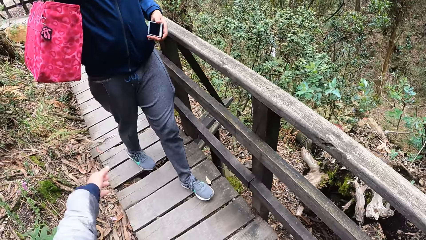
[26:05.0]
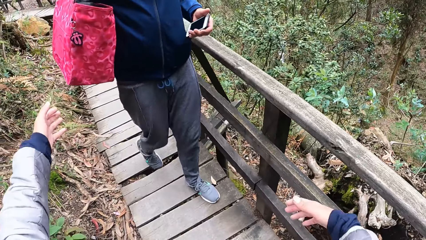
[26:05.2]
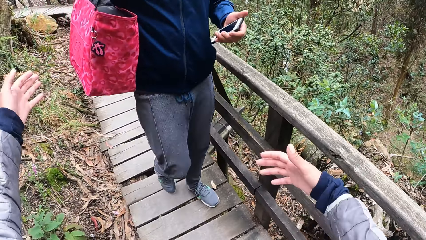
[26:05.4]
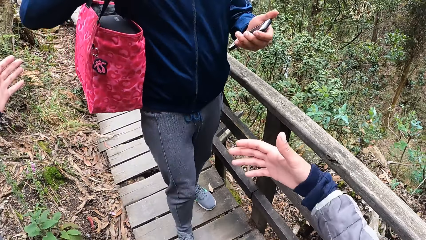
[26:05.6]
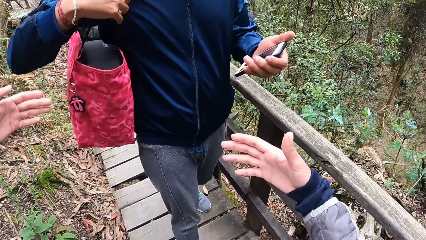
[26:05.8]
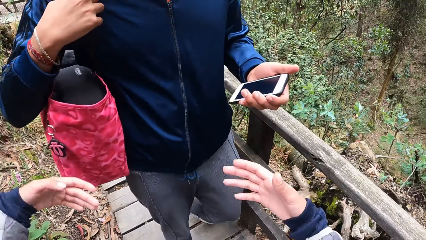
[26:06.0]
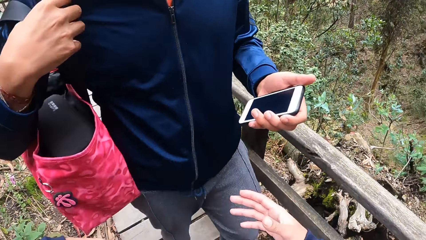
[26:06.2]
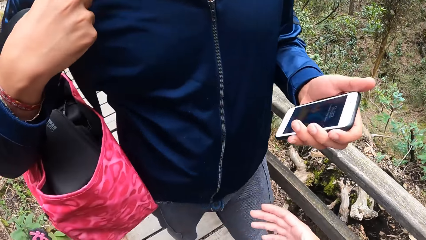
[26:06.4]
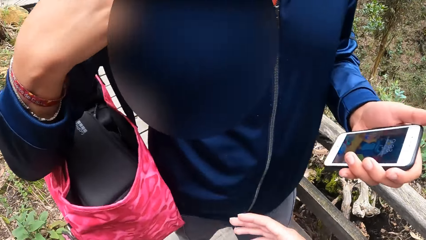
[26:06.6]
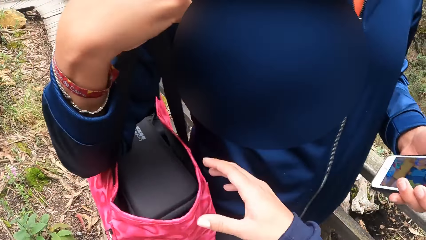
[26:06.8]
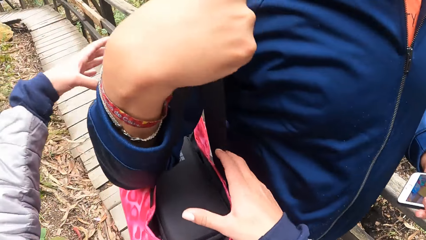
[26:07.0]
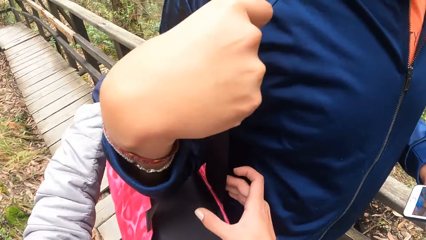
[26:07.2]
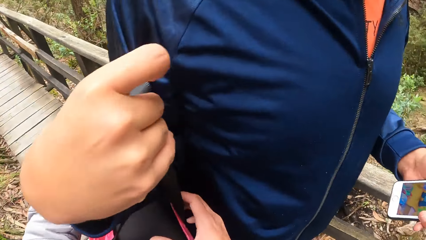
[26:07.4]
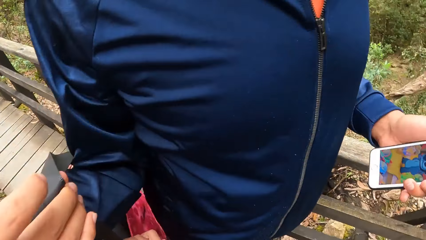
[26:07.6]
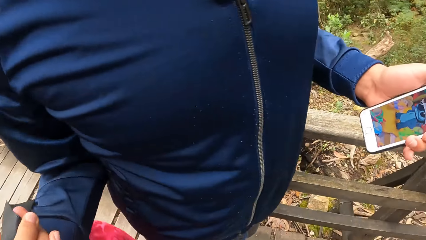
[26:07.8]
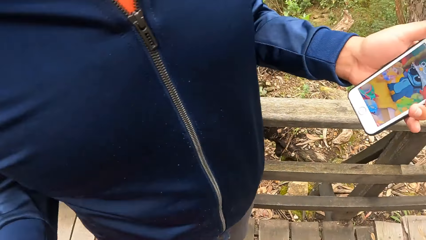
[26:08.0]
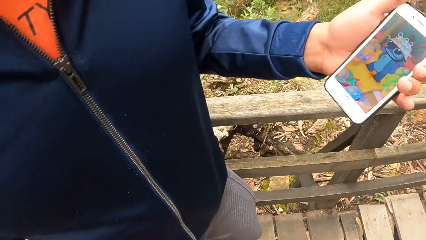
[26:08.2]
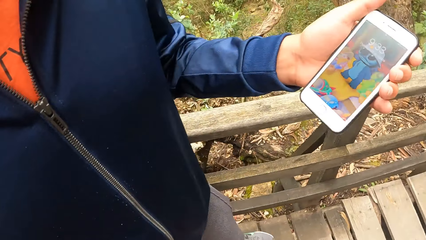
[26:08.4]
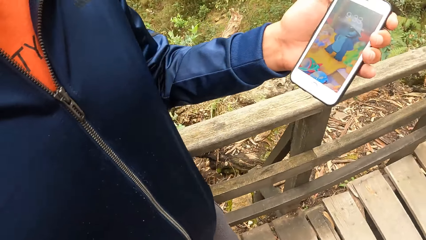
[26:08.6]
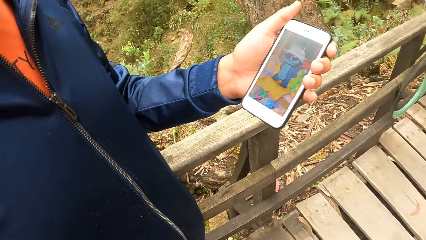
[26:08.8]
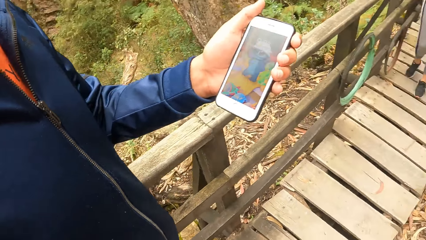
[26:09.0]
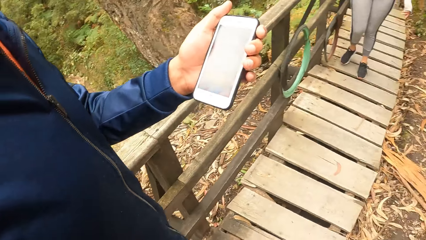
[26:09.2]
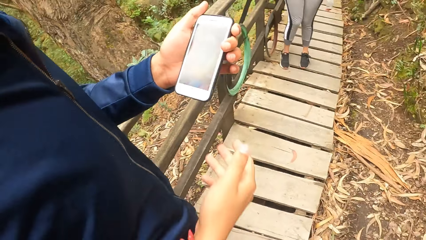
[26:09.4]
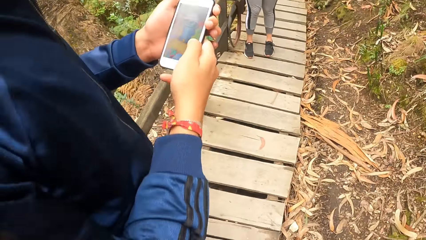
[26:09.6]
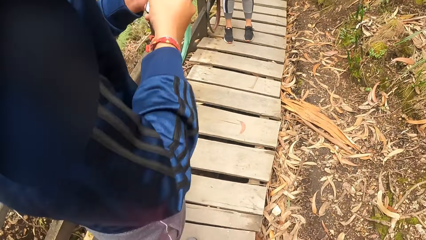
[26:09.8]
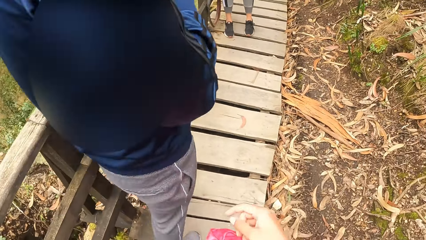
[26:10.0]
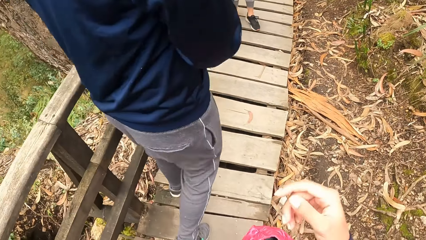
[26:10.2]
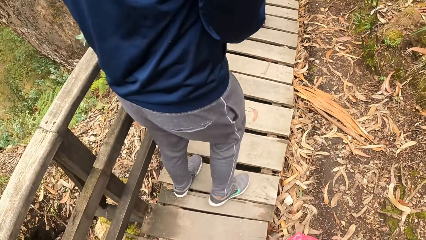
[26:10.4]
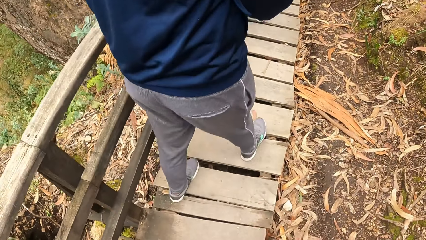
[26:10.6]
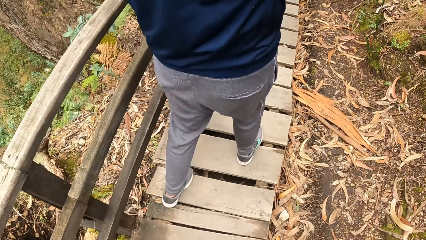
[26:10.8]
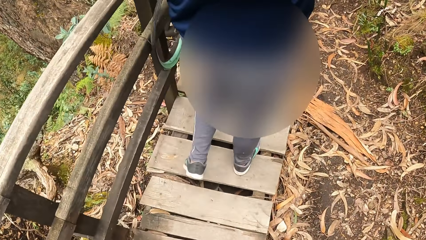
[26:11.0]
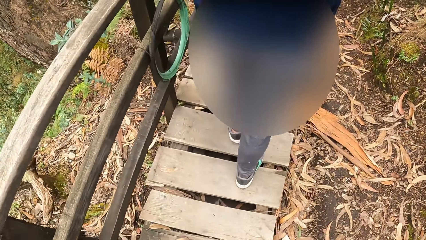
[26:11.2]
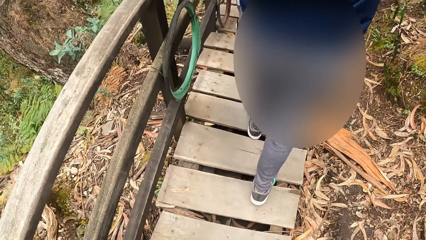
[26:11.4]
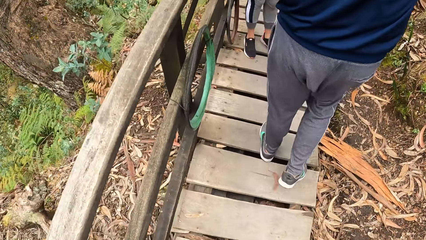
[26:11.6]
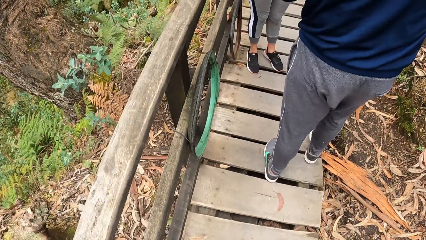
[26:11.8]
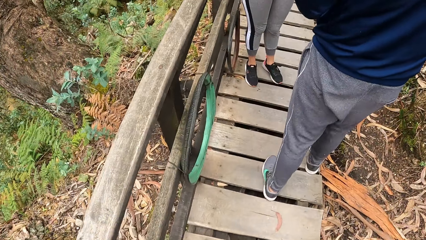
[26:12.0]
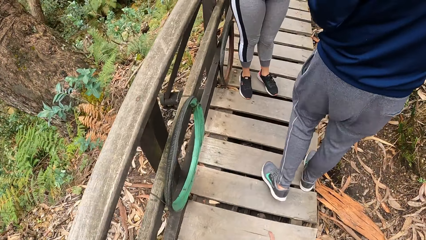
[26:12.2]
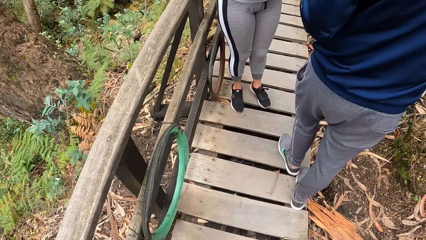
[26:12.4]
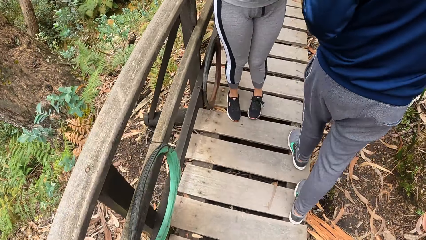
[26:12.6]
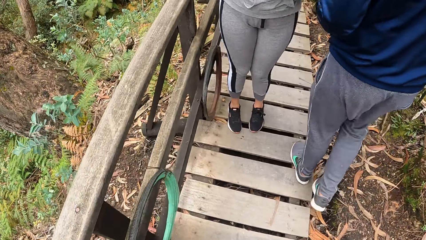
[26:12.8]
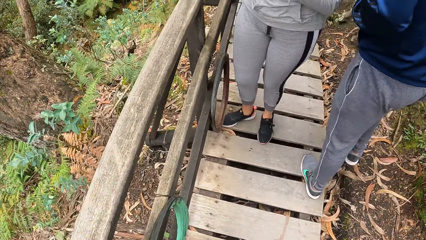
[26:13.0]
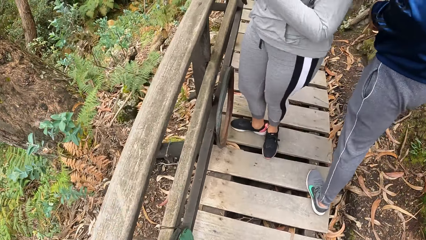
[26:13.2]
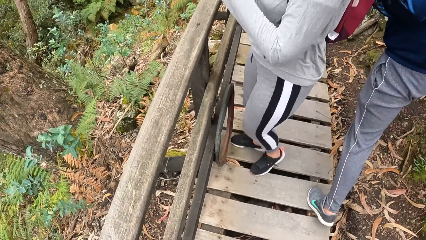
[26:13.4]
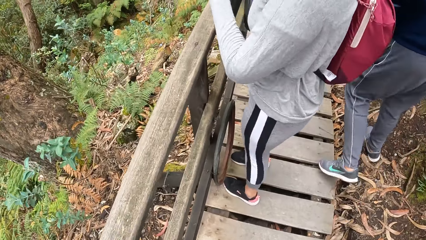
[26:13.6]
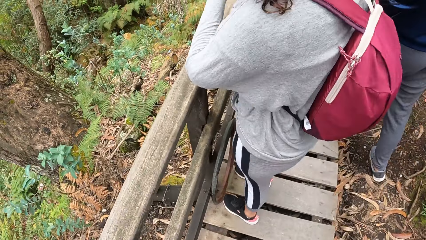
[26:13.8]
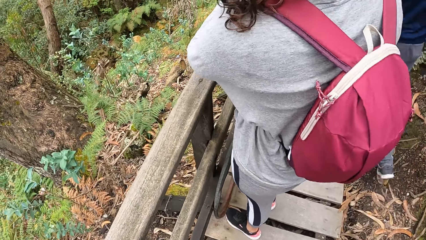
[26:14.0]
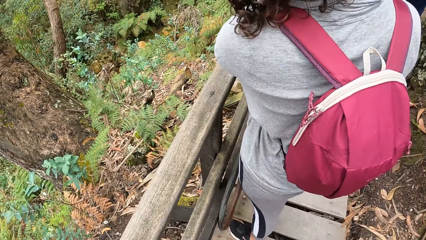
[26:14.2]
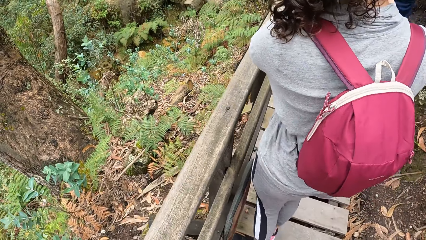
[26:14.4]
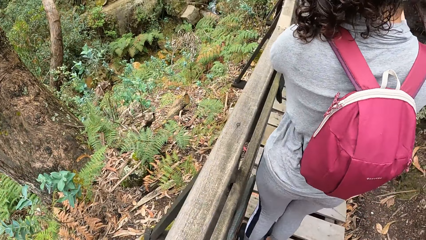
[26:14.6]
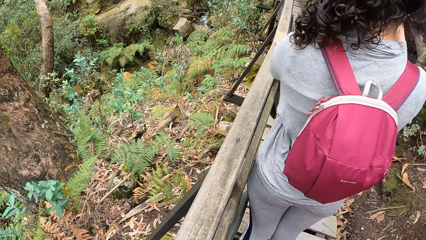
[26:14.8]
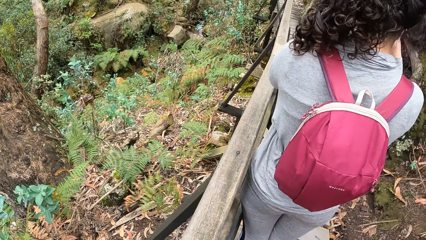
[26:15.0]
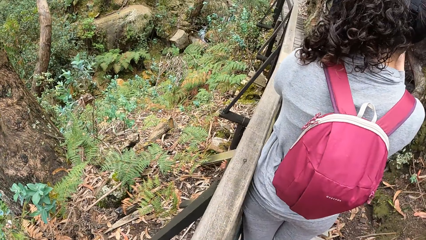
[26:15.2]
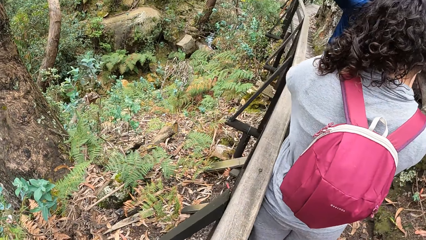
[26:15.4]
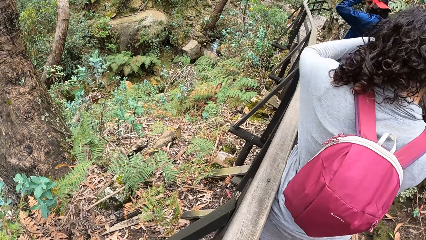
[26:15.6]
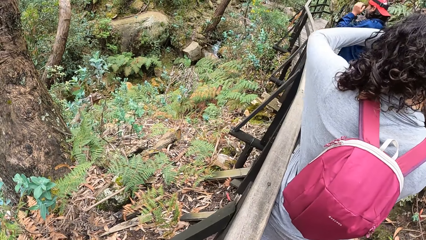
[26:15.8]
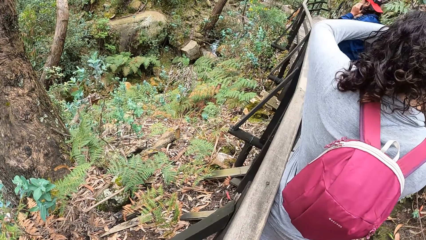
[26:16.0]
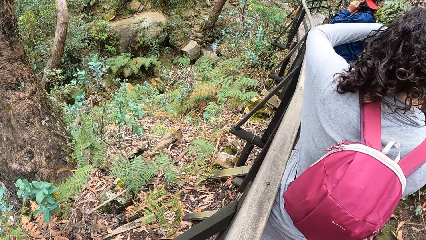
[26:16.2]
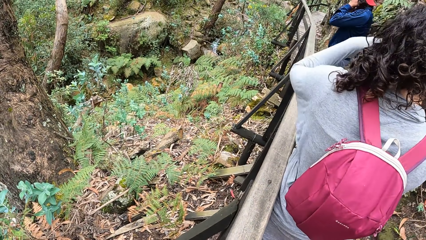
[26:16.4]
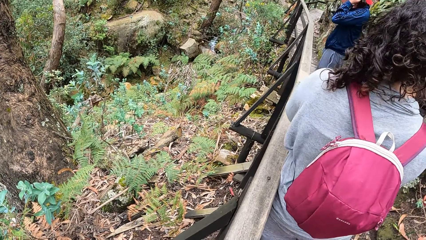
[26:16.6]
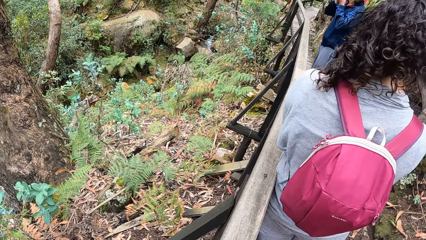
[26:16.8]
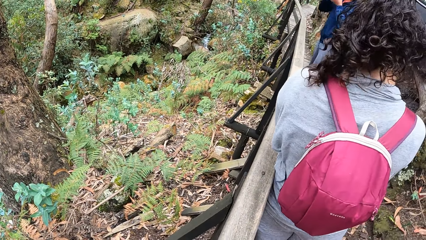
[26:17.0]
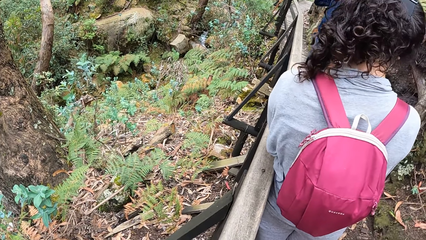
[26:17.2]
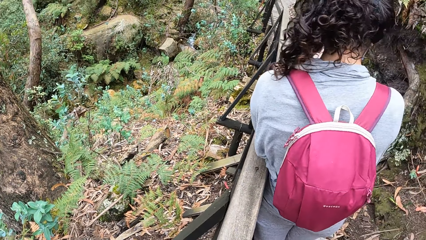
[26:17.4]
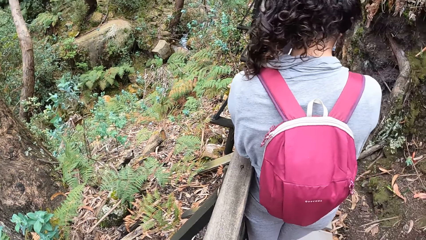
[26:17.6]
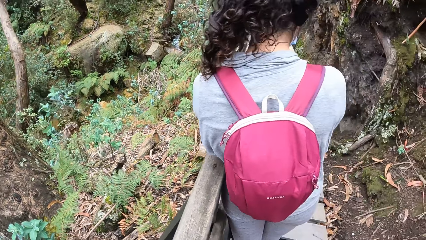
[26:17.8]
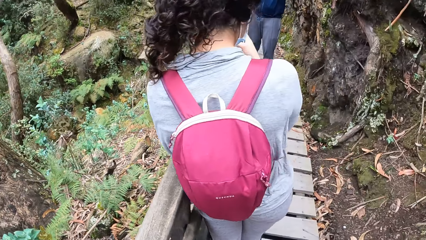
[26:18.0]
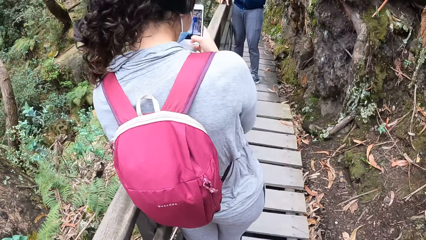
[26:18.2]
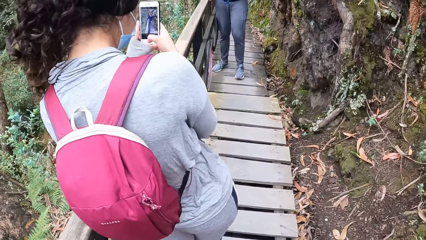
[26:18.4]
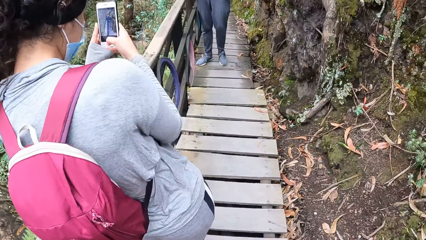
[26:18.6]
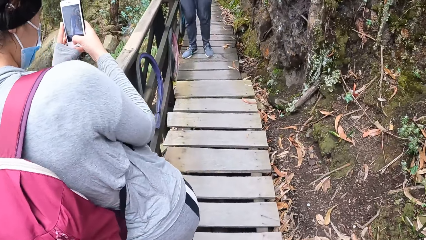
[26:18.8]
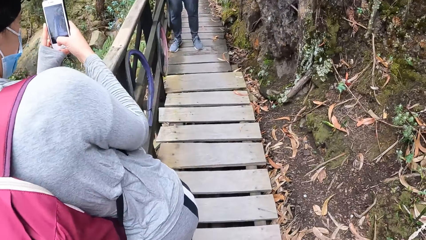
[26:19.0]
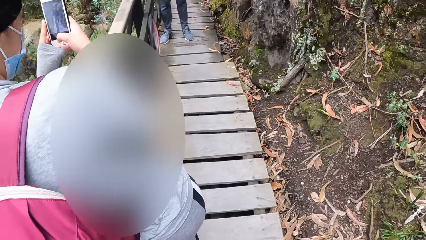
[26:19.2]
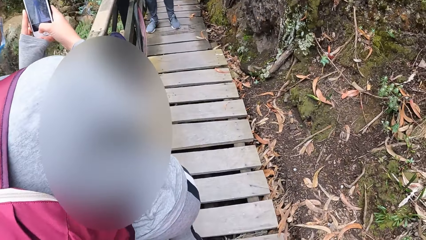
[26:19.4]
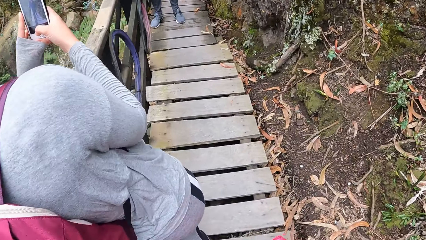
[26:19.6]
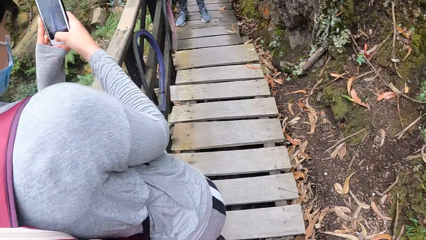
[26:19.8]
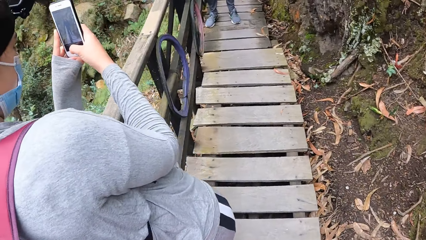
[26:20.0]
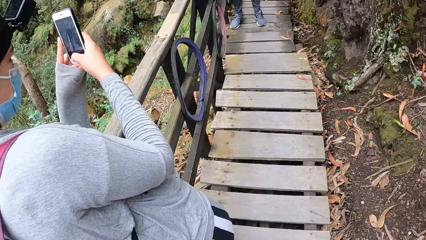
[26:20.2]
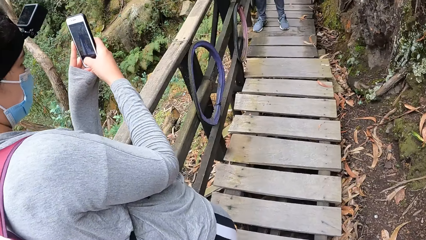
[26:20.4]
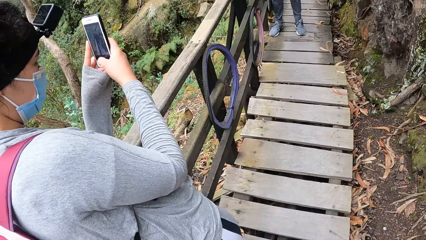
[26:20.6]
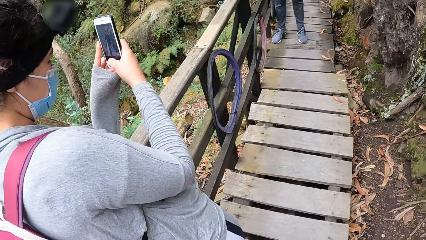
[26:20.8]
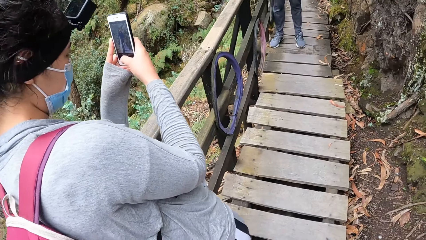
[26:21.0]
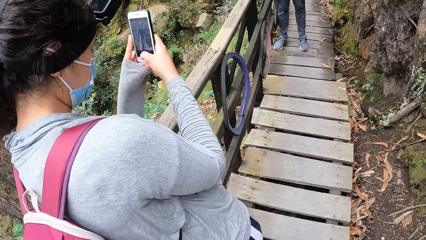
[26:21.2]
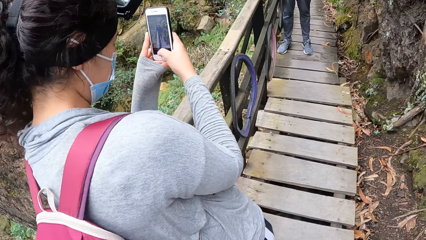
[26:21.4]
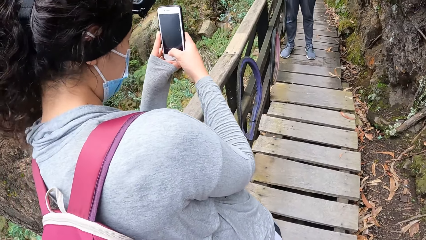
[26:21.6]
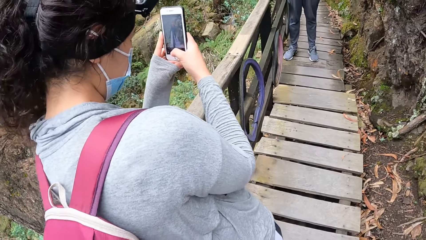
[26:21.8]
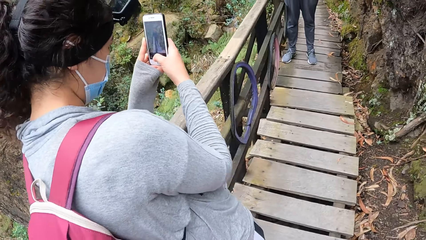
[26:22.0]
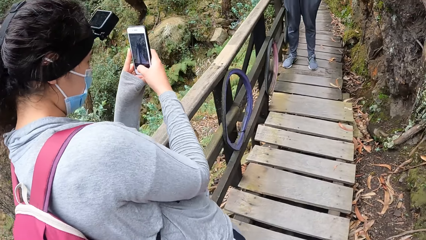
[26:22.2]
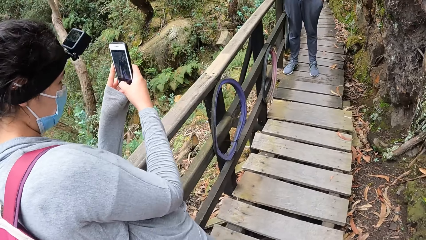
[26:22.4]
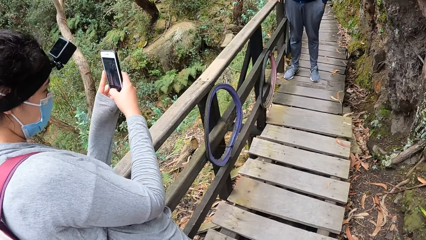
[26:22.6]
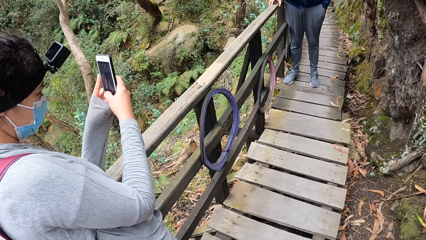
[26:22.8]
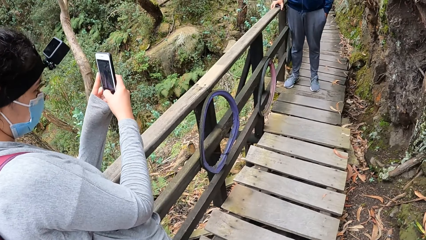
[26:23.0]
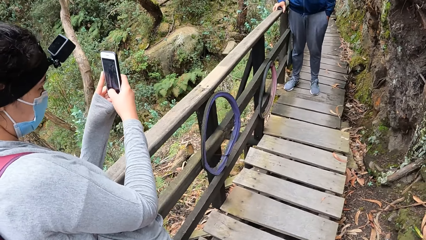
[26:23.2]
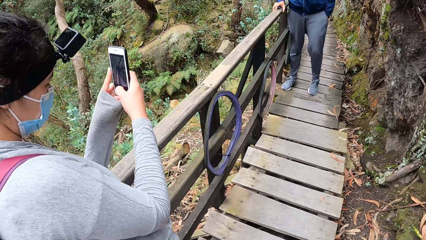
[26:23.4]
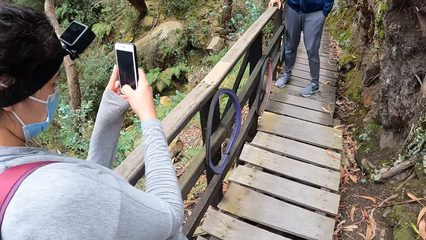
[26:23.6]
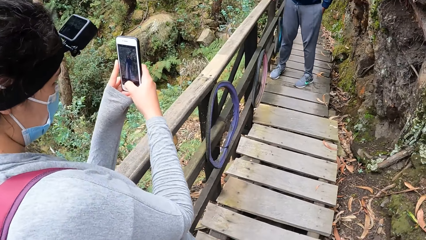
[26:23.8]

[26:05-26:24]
The camera wearer collects a bag from a man with both hands. The man presses a phone in his left hand with his right hand. The man walks past a woman. The woman takes a photo of the man with a phone in both hands.
